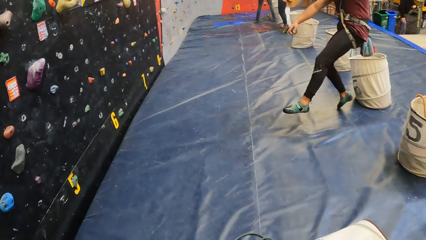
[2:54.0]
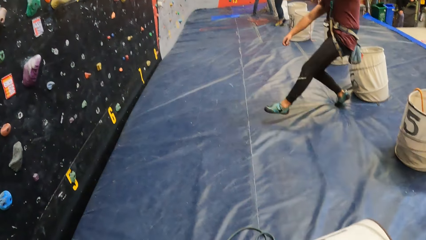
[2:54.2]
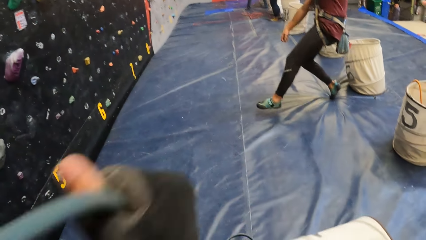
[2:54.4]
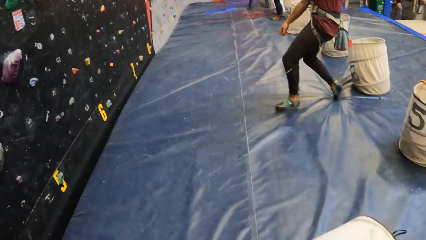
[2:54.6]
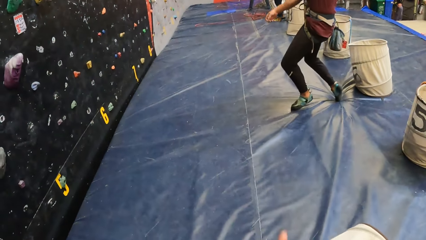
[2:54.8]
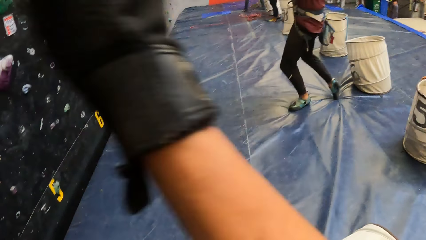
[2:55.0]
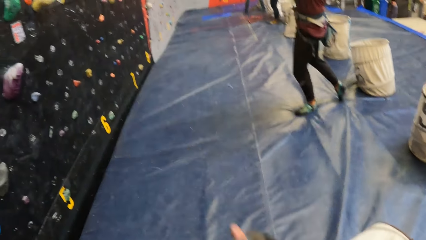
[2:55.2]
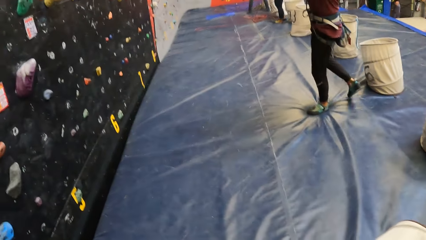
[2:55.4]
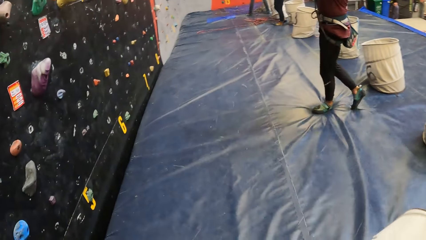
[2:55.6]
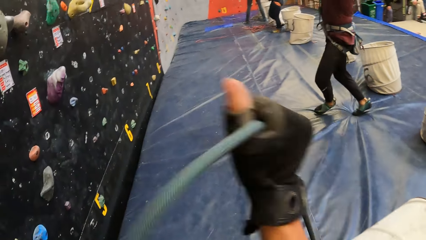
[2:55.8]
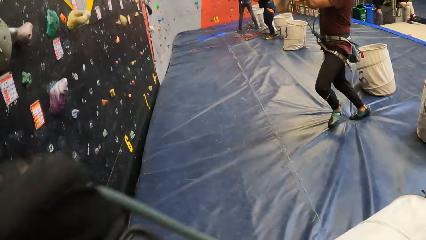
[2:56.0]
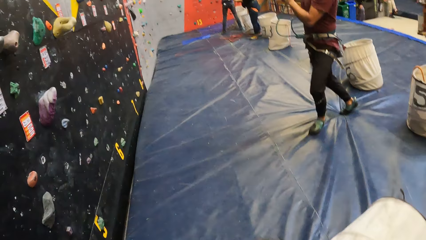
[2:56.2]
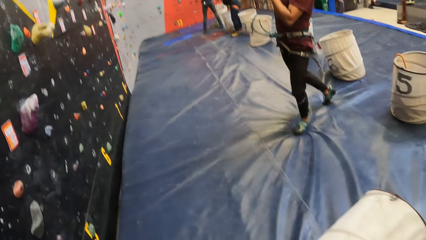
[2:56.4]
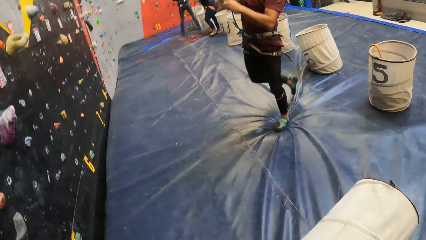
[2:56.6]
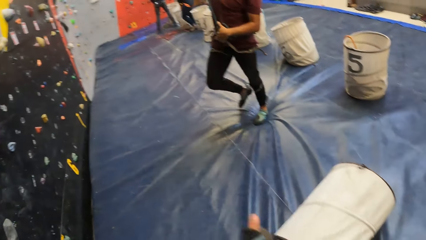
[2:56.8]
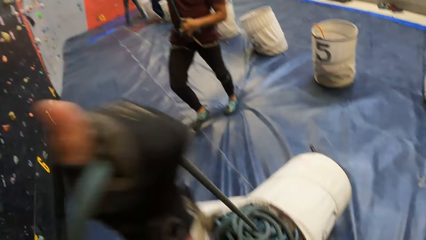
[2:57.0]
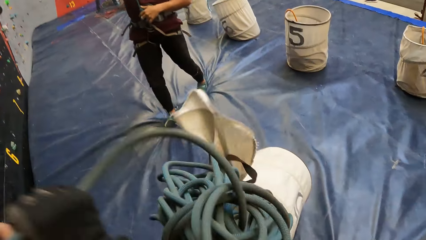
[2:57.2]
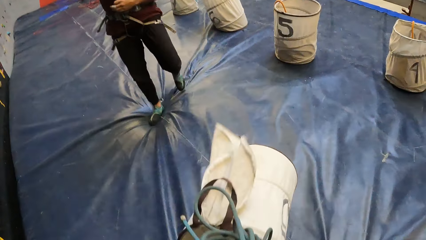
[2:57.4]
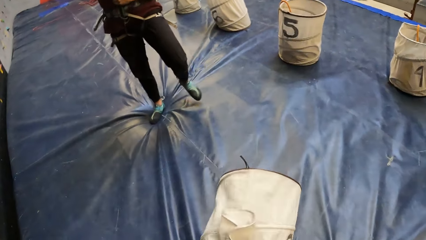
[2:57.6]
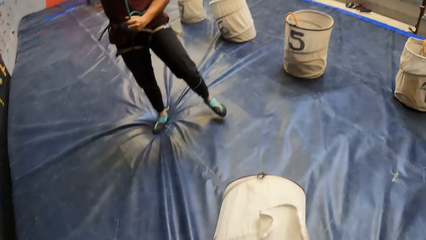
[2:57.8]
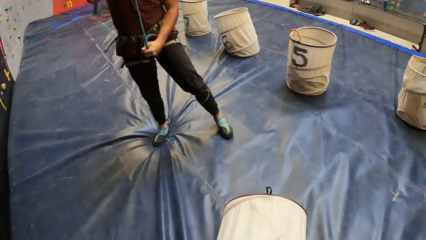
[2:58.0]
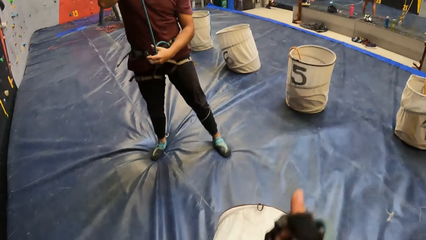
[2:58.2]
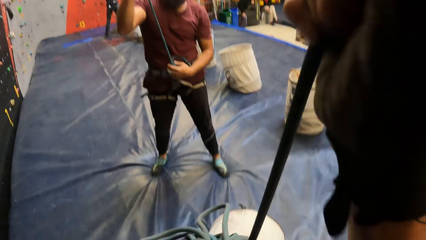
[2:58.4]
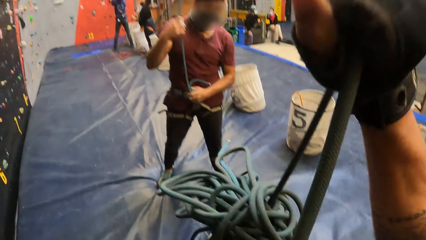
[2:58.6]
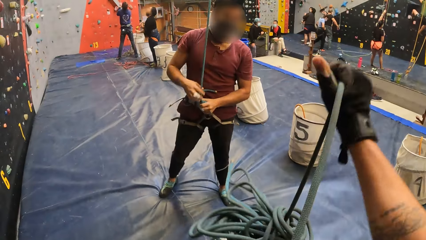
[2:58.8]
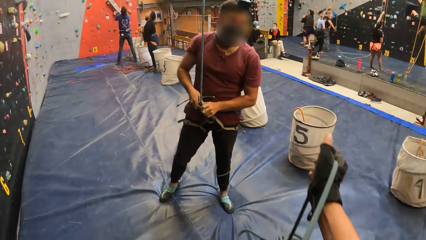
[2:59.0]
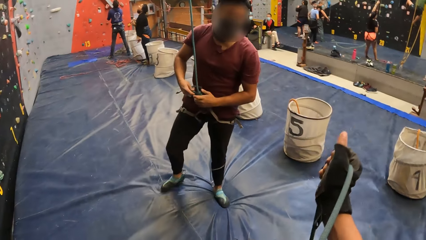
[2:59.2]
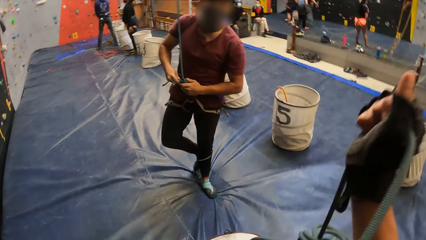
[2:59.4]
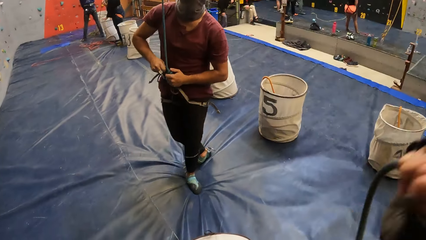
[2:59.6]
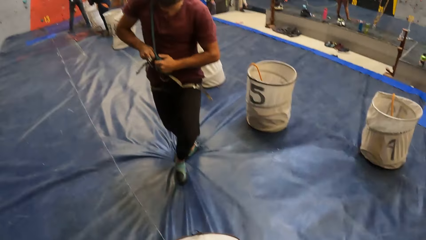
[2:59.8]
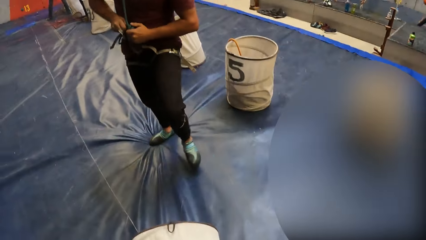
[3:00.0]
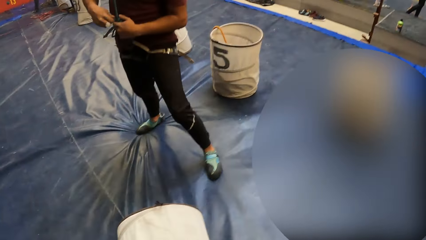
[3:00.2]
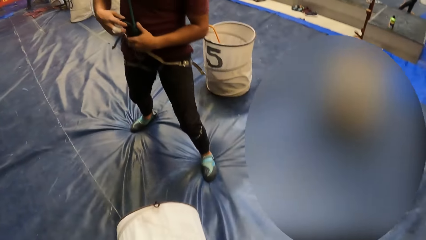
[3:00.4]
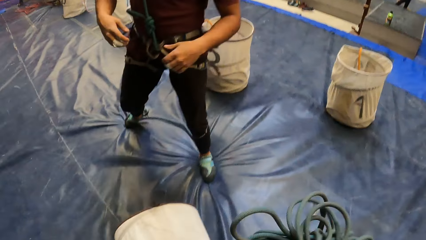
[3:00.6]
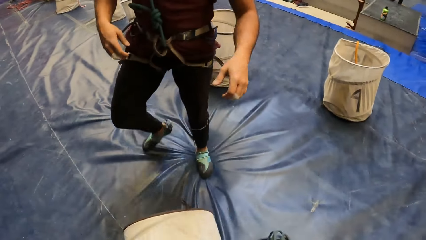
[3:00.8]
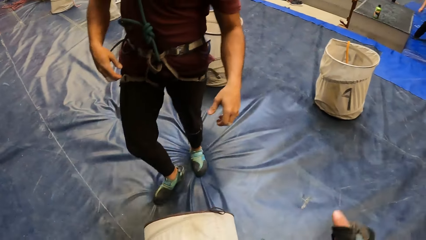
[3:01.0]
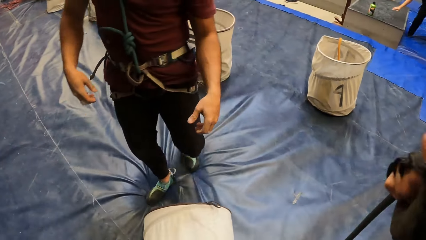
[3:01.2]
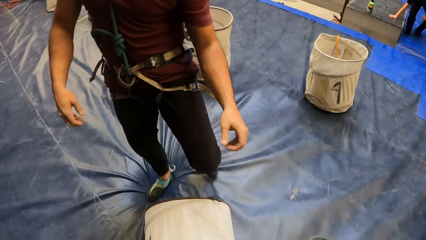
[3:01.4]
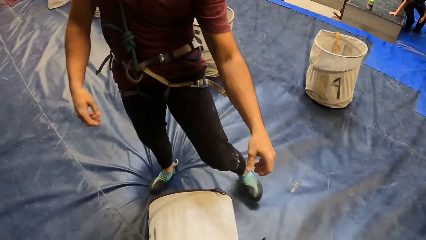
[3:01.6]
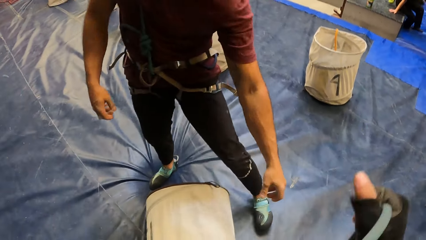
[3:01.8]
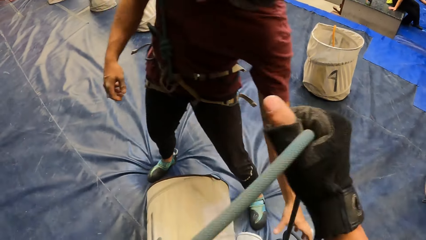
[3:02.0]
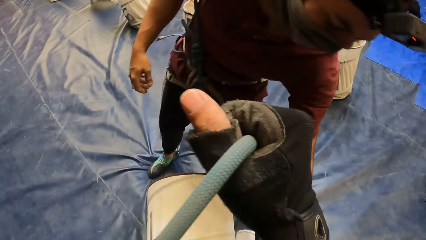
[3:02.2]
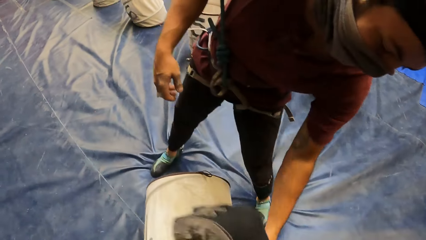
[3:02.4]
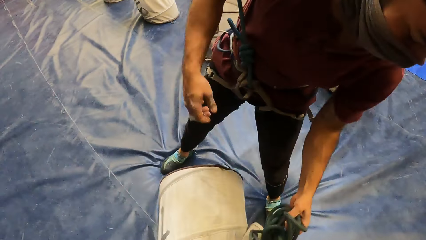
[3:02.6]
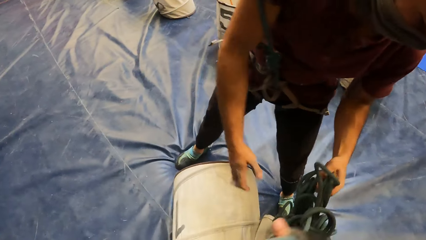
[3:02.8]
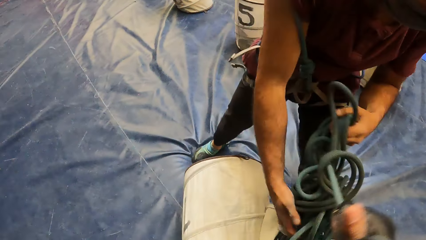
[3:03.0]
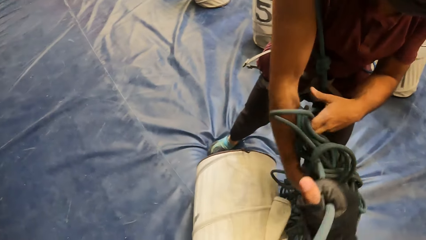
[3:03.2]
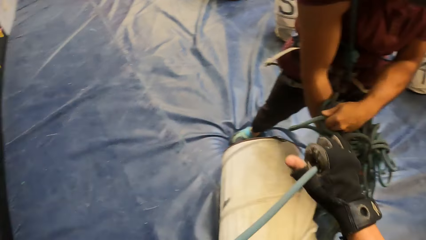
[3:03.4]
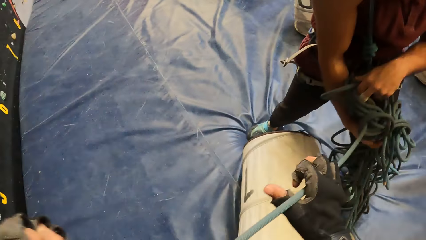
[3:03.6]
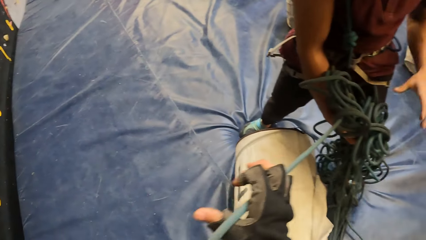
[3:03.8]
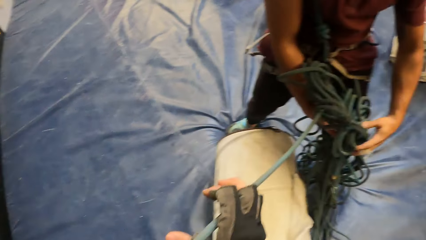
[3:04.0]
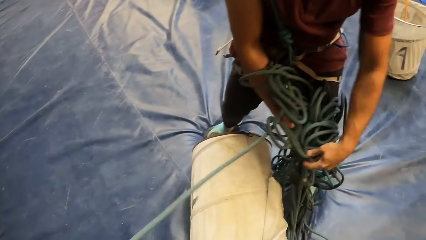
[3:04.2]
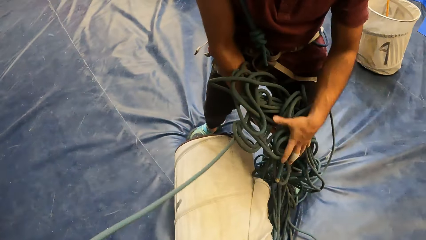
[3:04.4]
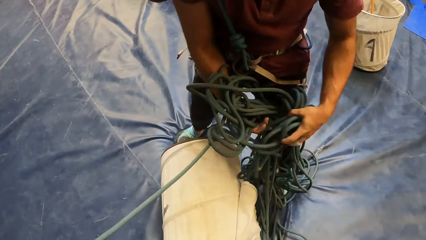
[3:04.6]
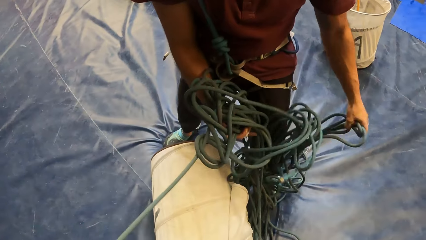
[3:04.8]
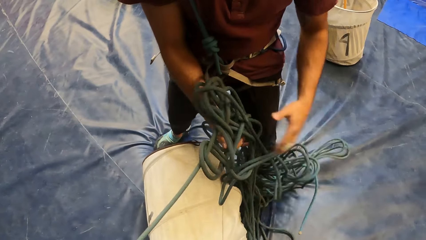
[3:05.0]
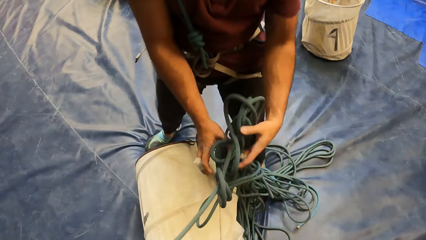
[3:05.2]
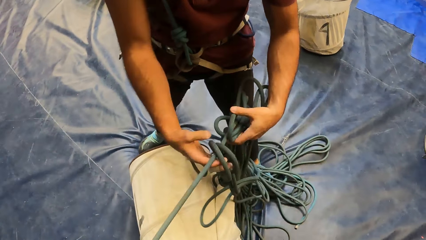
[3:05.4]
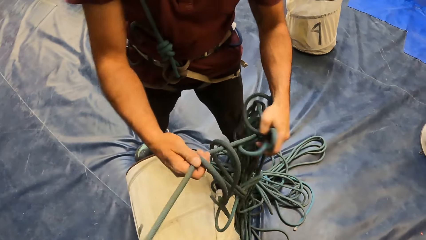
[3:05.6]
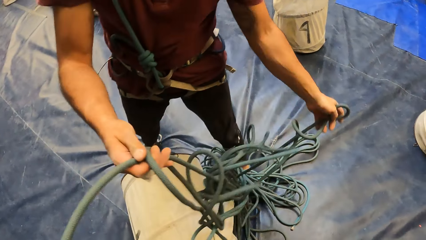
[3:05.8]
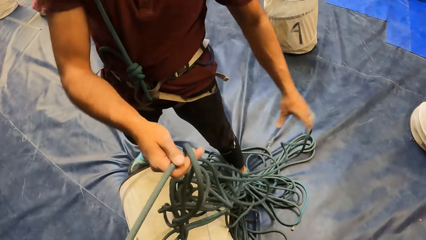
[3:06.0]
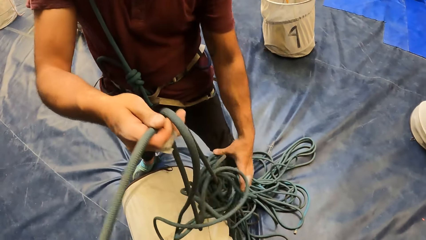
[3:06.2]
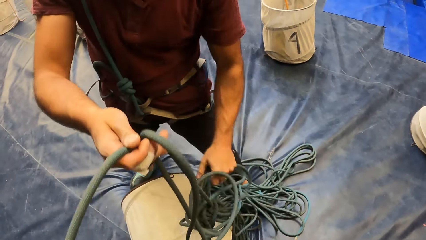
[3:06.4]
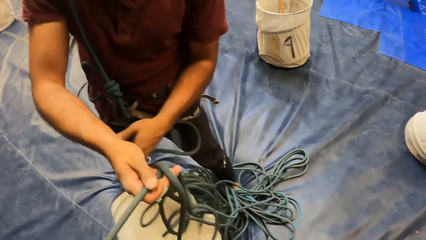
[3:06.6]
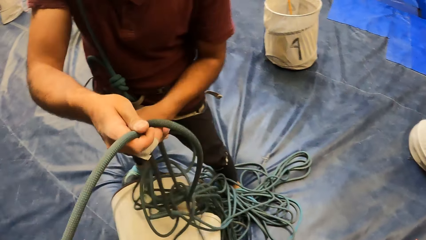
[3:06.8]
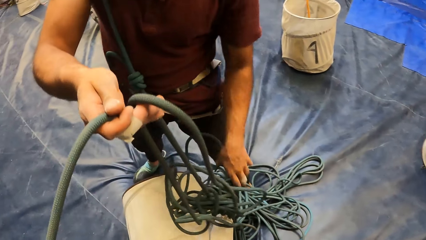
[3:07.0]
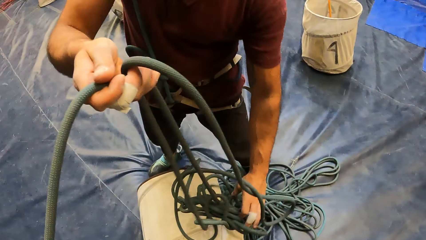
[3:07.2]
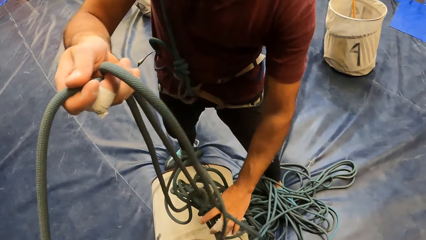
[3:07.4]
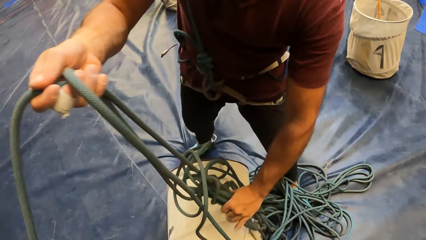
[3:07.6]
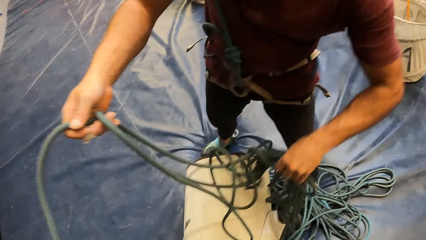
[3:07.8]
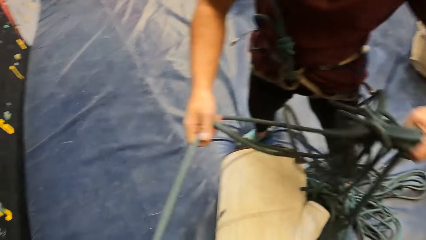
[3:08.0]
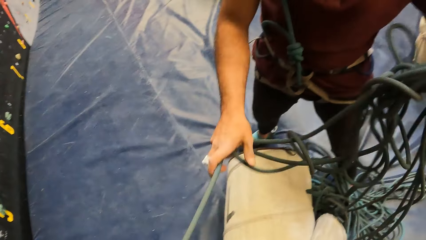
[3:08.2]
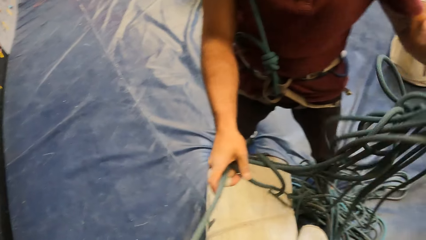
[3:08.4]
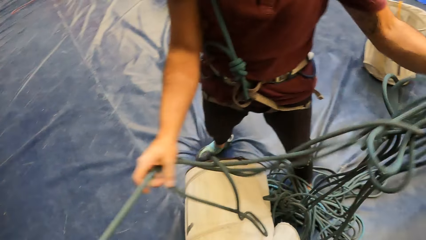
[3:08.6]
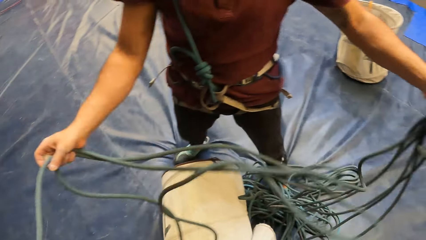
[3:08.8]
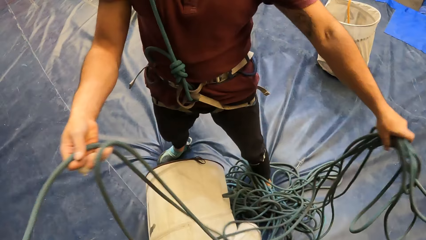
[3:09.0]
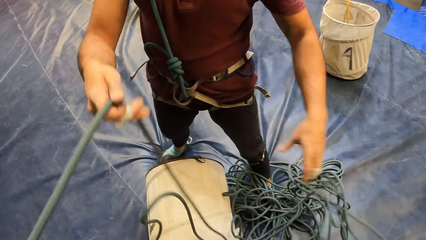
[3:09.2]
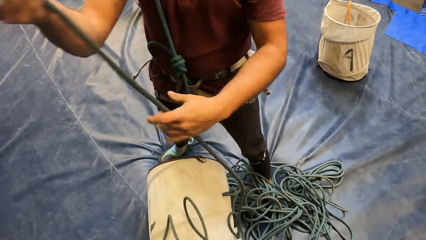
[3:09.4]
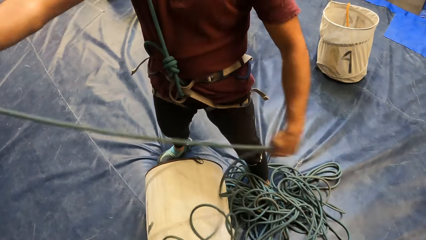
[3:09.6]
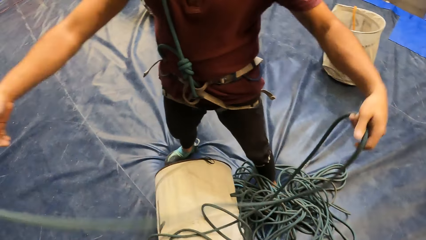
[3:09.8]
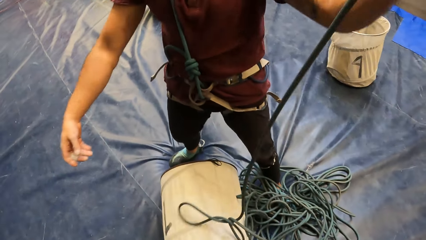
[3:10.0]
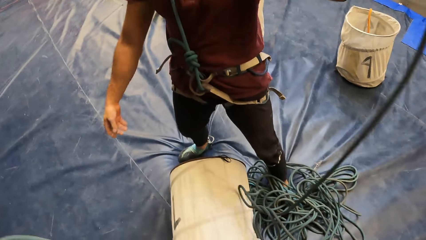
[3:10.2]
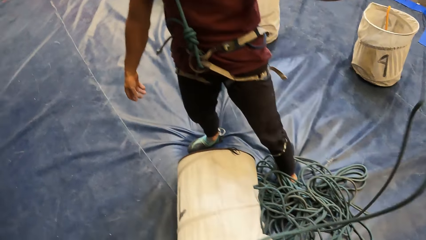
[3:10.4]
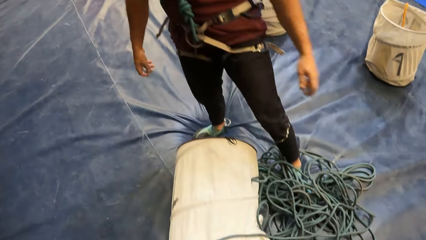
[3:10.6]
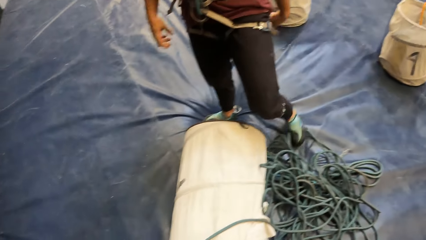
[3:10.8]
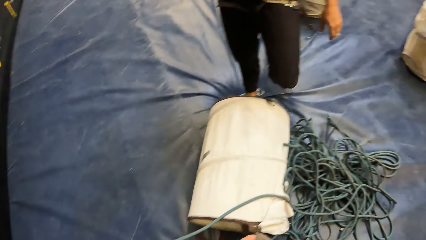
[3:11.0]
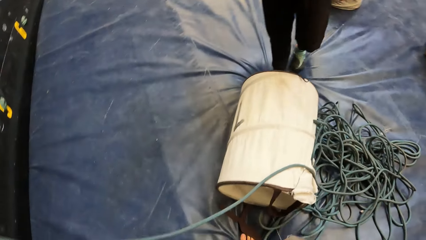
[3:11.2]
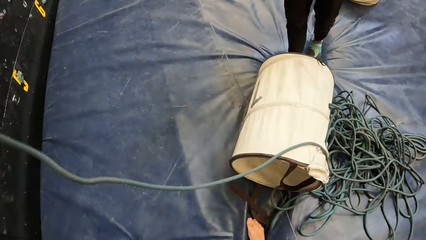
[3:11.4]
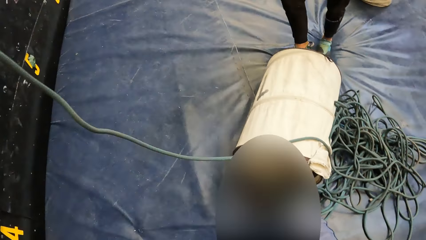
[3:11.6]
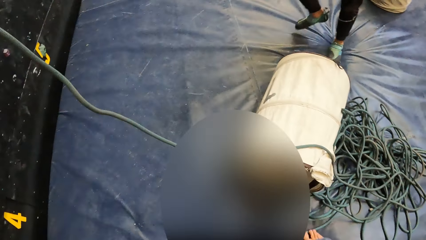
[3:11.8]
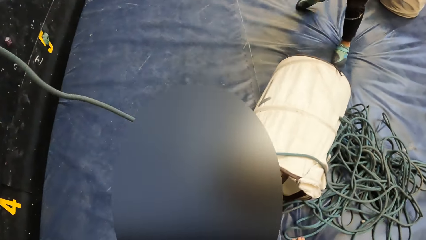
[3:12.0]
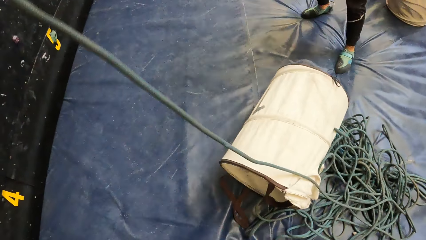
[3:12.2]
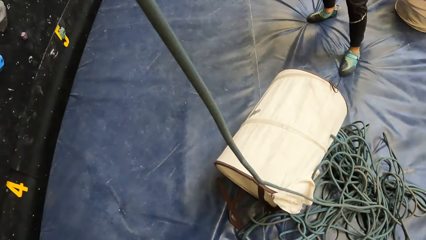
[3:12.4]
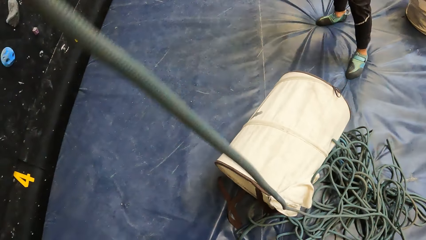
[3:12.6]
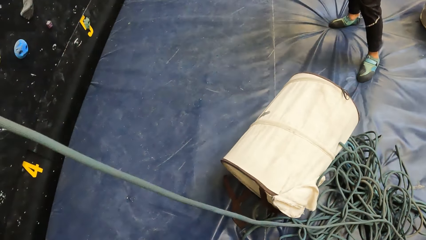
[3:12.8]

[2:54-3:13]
A man walks around the room and unties the rope.
